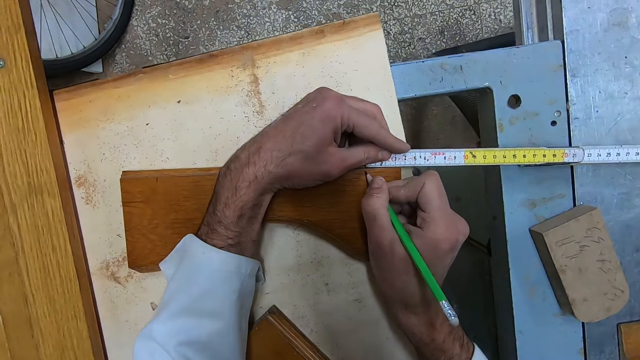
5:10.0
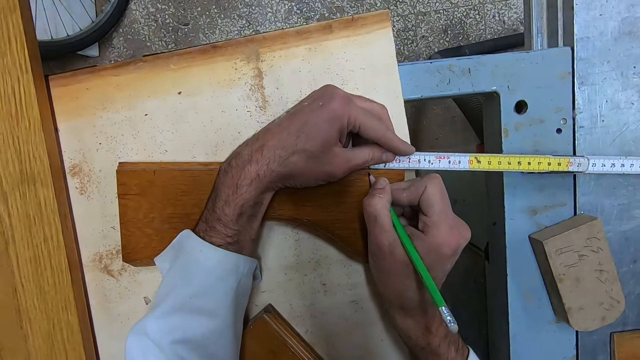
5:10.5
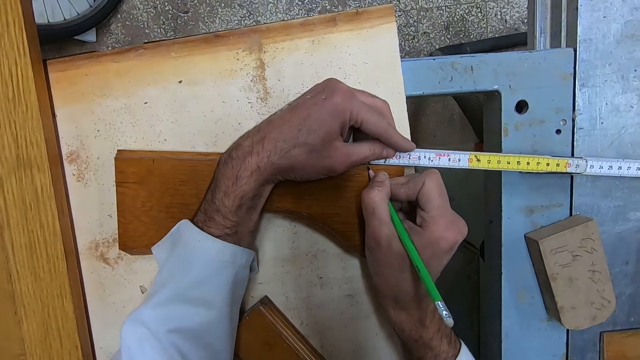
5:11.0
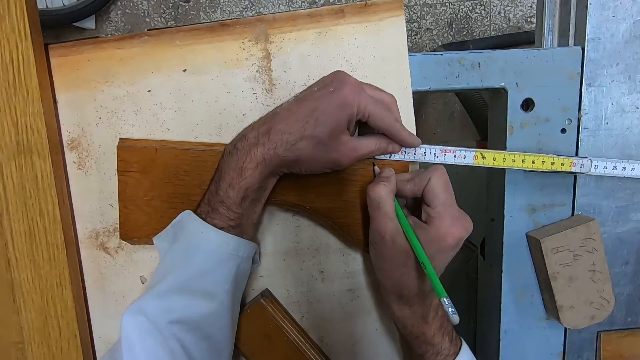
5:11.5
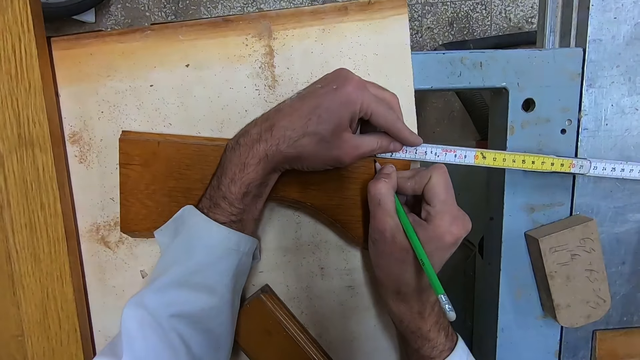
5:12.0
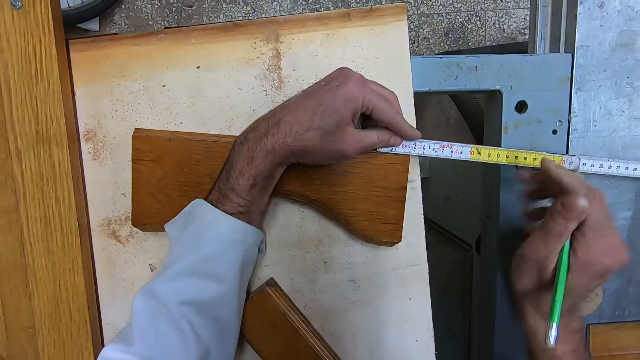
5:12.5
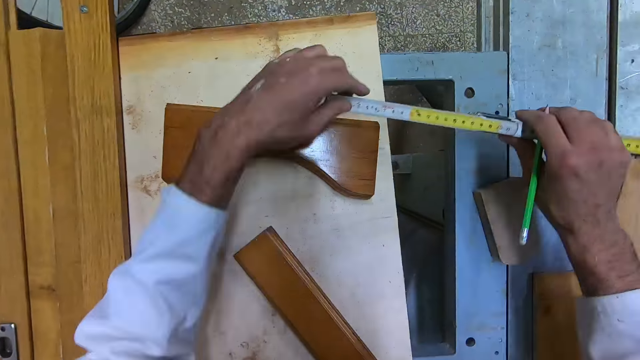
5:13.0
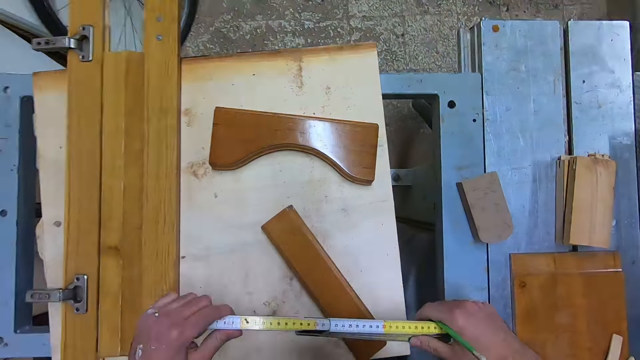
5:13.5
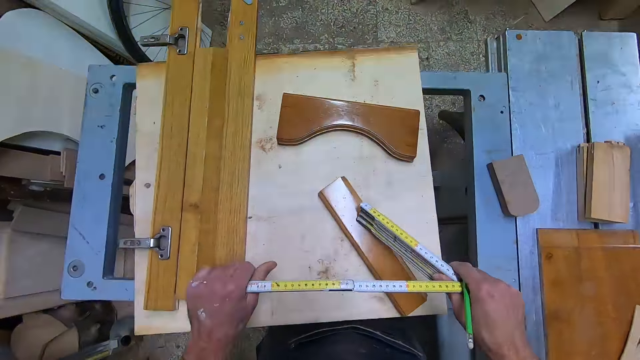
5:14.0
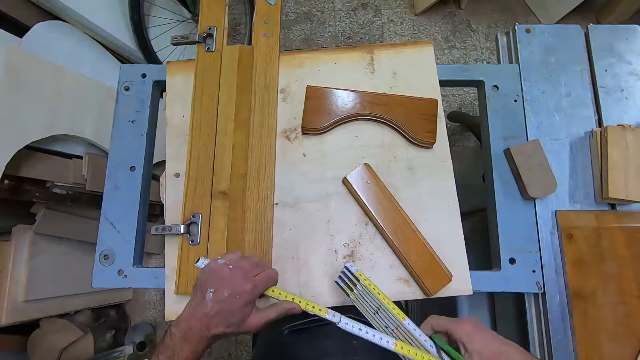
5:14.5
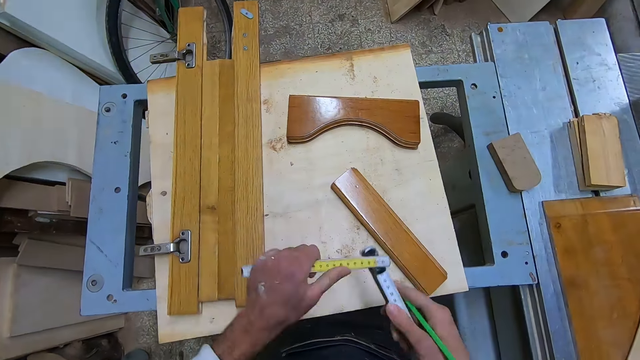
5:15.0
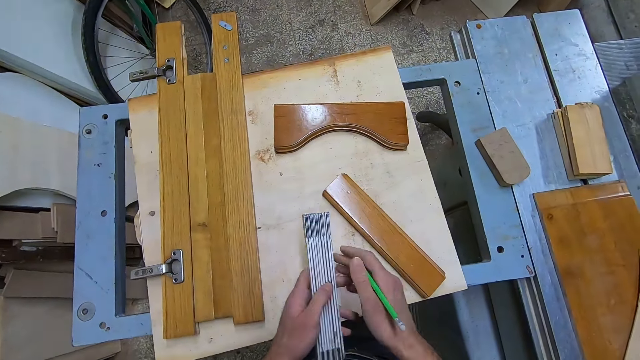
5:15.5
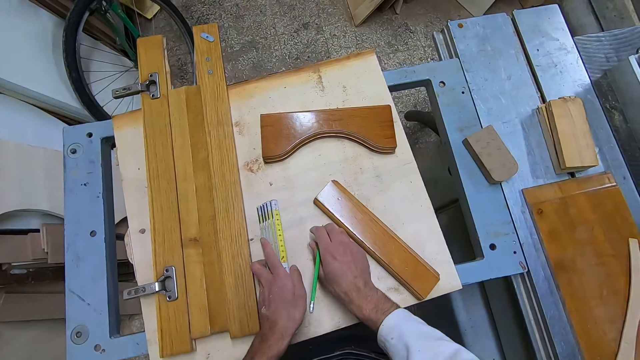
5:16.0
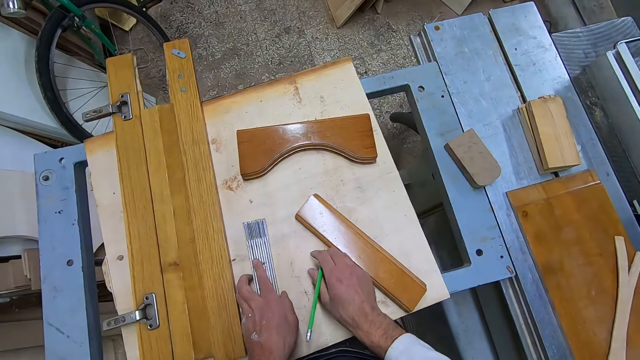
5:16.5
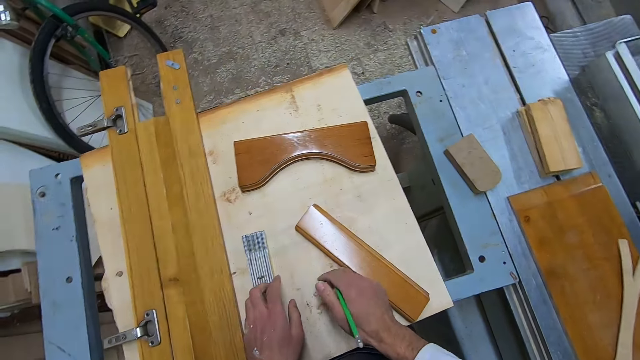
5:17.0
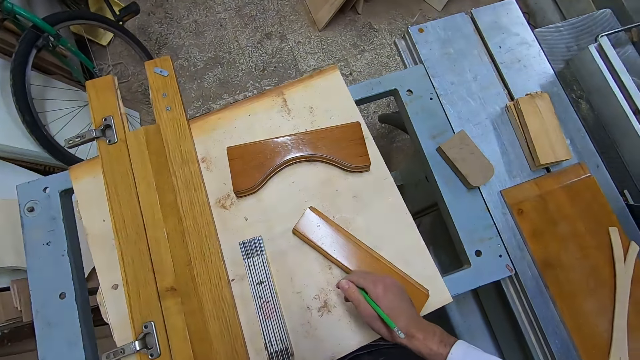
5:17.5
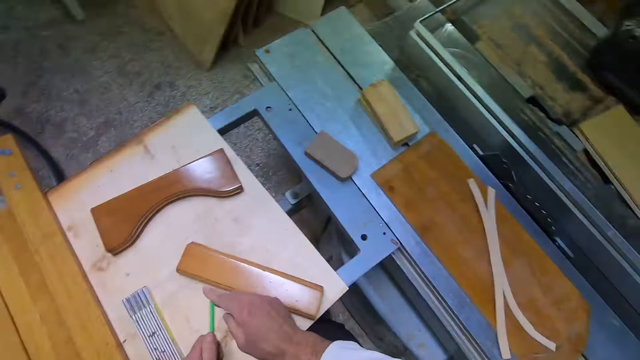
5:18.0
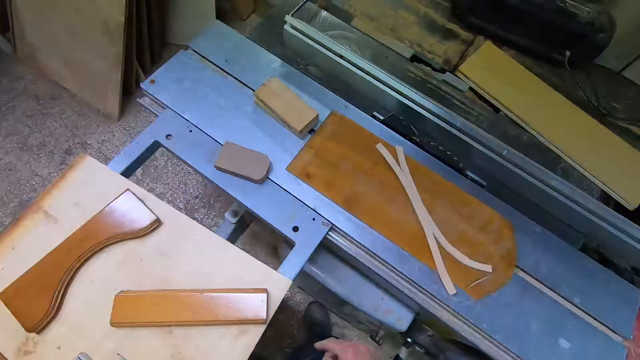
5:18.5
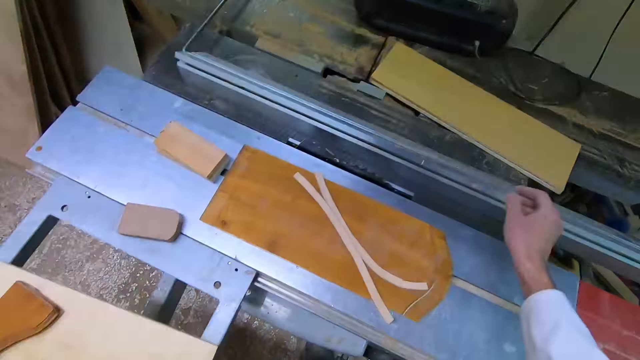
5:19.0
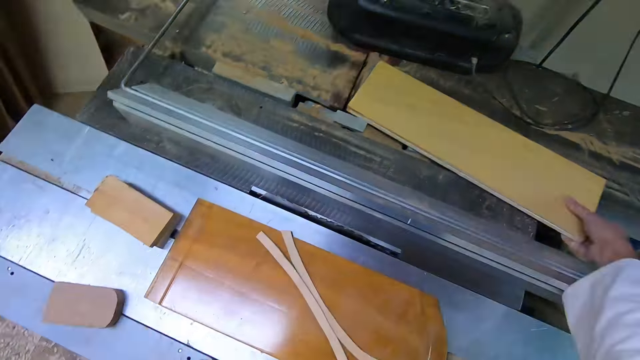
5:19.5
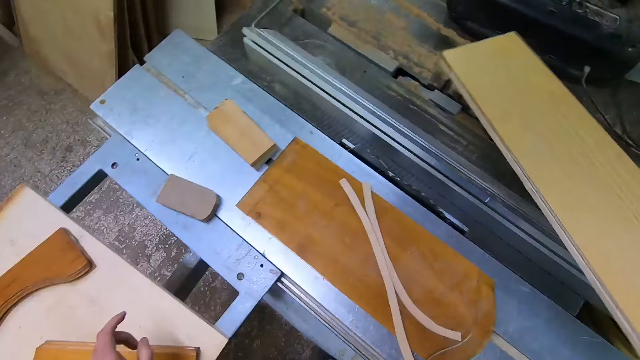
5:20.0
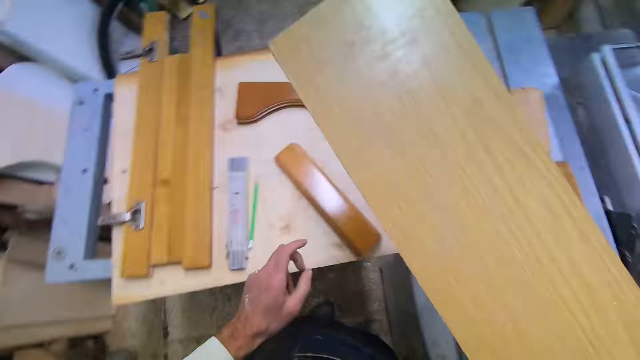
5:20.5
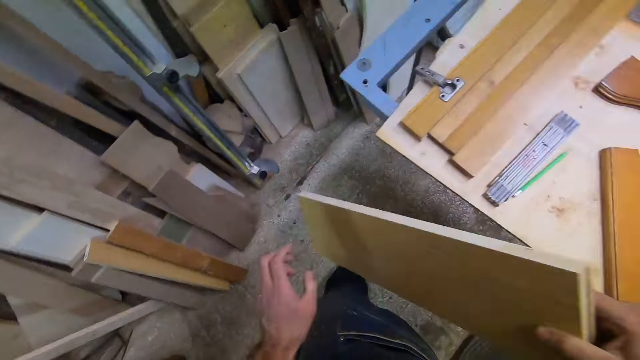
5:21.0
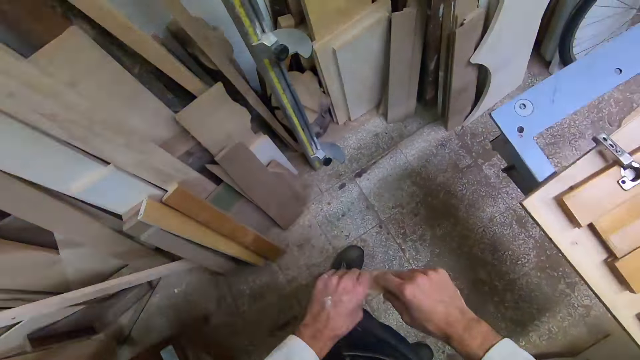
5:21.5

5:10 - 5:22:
The camera wearer marks the wooden piece with the pencil. They remove the ruler from the wooden piece. They fold the ruler. They drop the ruler. They drop the pencil. They pick another wooden piece.

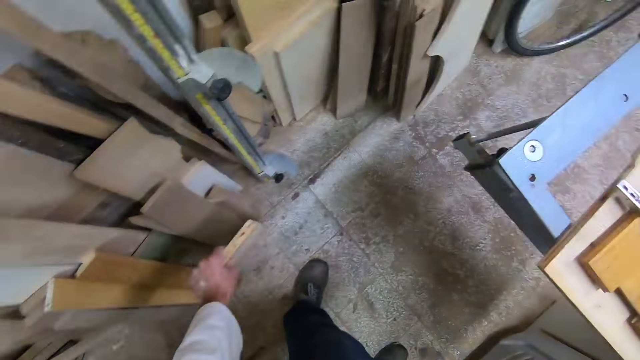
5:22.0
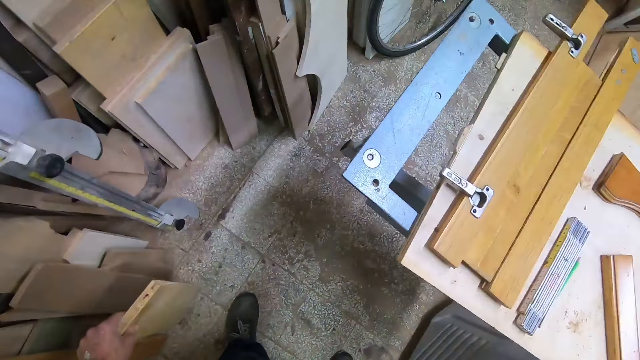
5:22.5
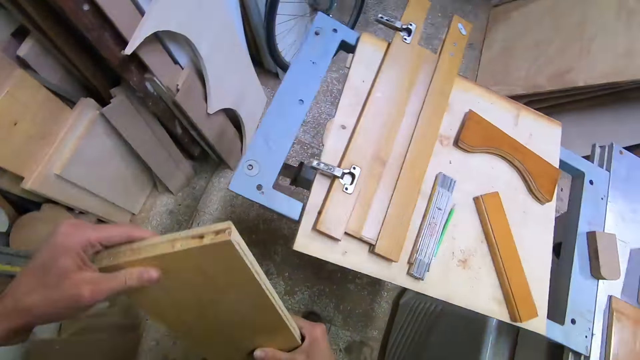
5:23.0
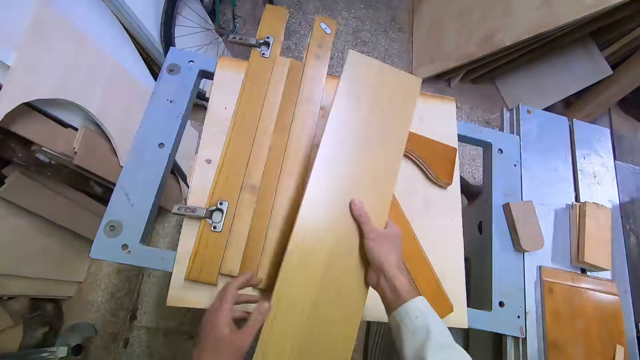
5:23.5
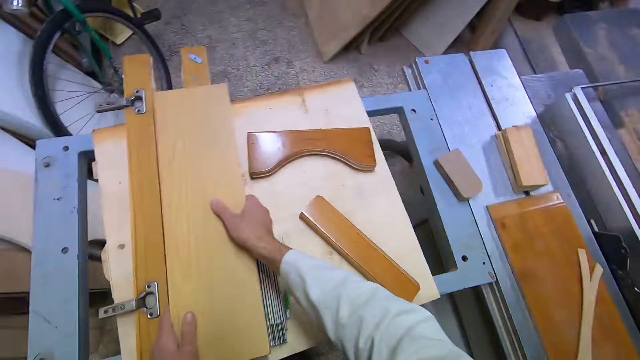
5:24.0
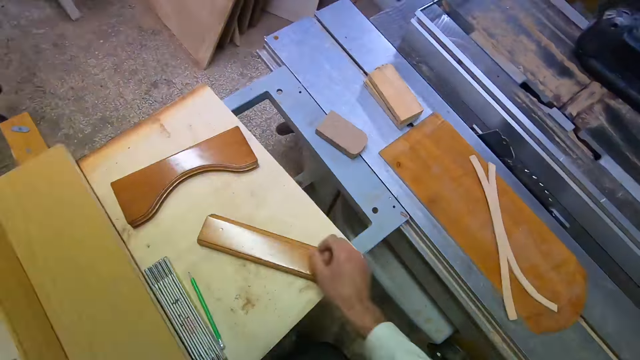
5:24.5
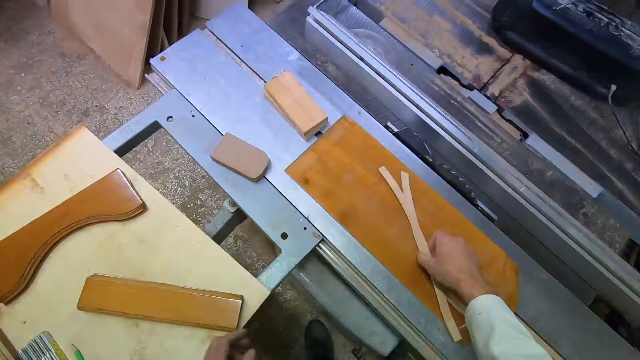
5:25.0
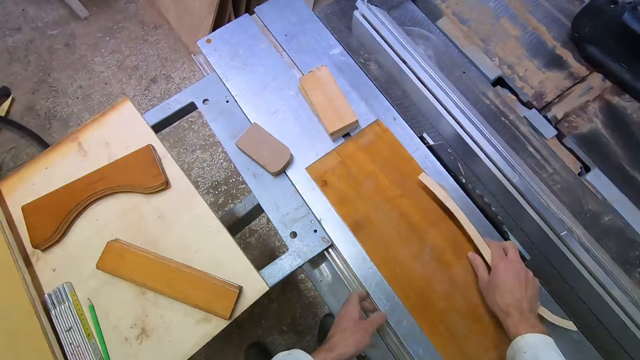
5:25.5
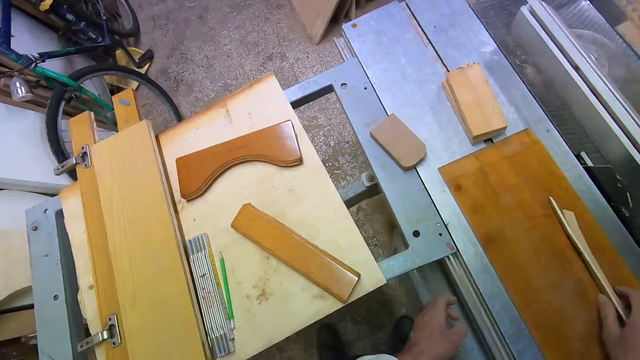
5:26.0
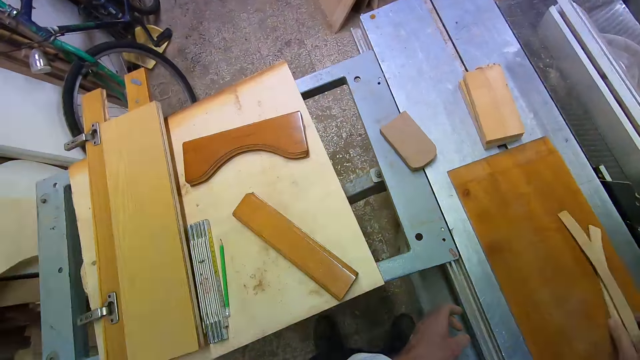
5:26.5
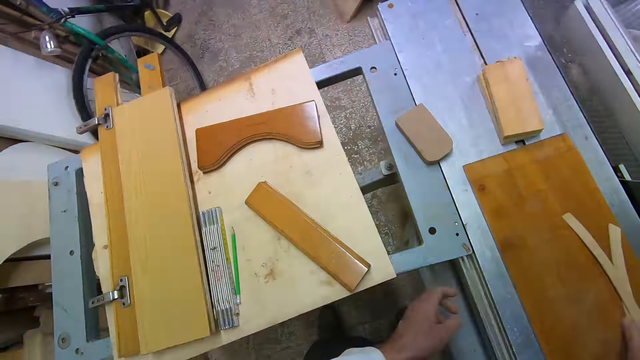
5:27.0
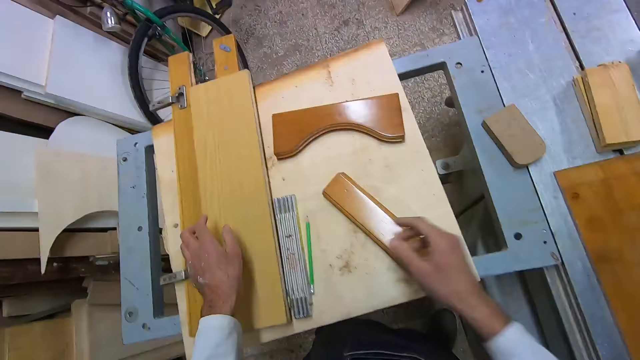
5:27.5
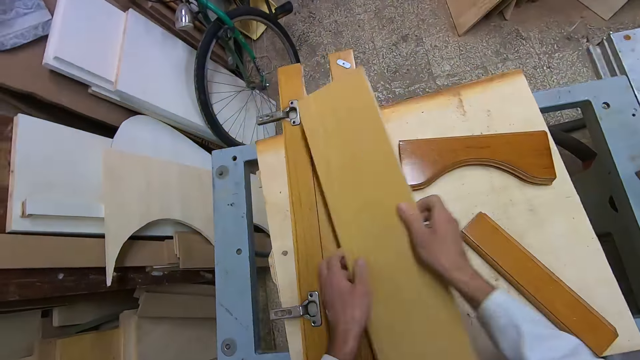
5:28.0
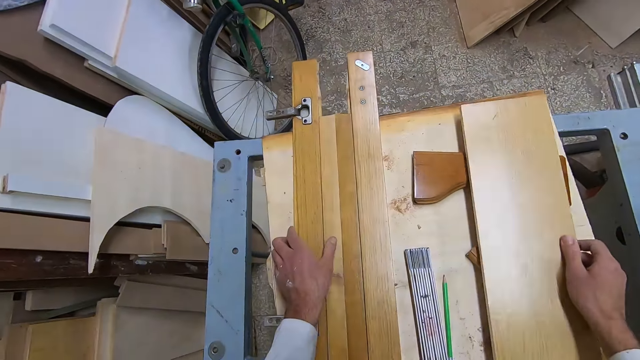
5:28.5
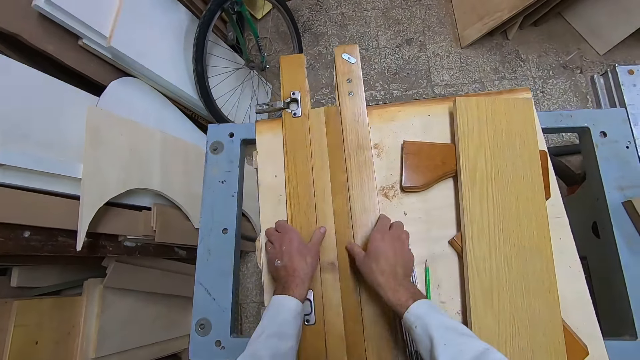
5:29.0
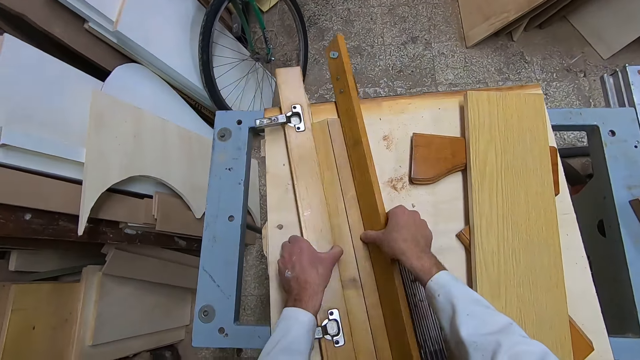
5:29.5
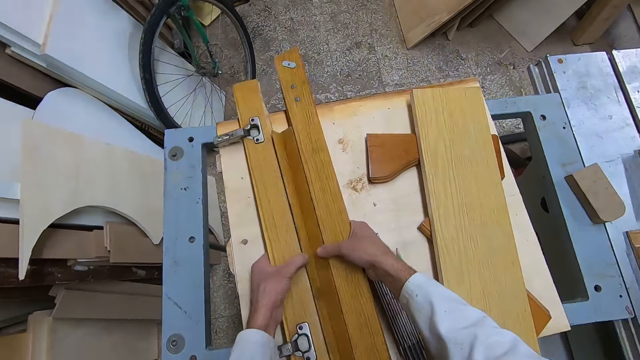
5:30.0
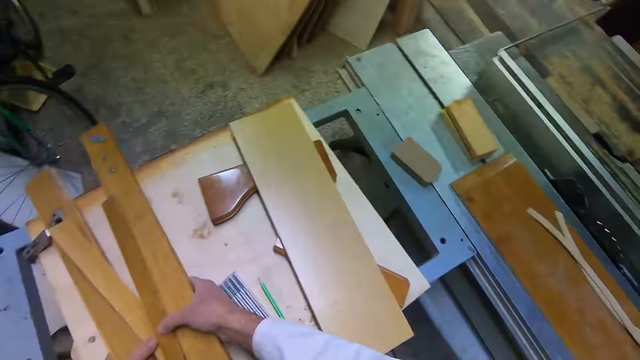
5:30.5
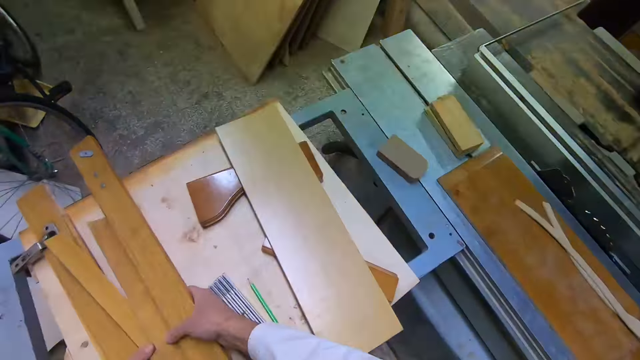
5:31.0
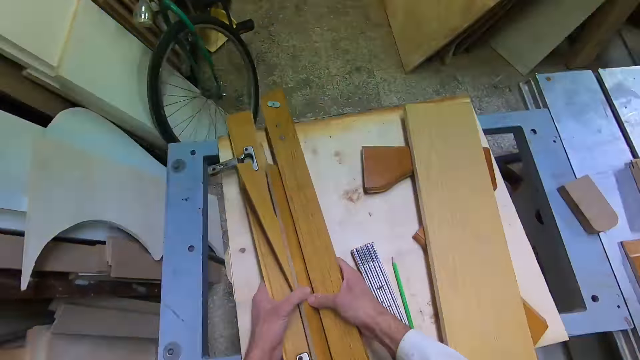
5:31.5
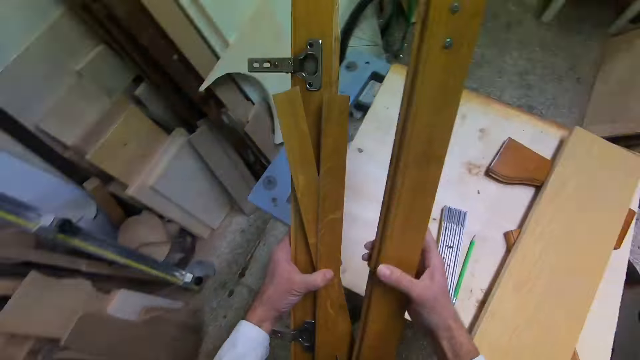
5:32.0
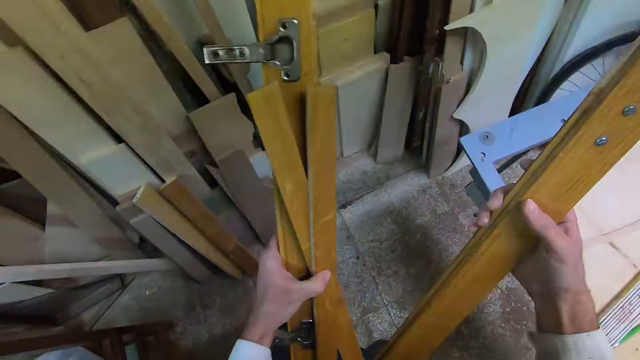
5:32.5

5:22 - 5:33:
The camera wearer touches the wooden piece with other wooden pieces. They put the wooden piece on another wooden piece on the table. They pick the wooden template on a wooden piece. They touch the edge bands. They adjust the wooden piece. They drop the wooden template back on the wooden piece. They move the wooden piece on another wooden piece. They pick a piece of timber and drop the piece of timber. They pack wooden pieces to the side where there are other wooden pieces. They pick some pieces of timber.
